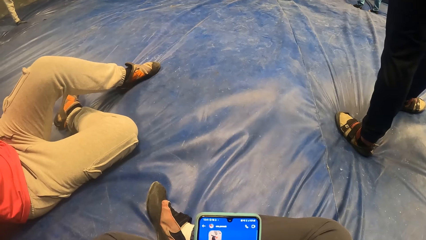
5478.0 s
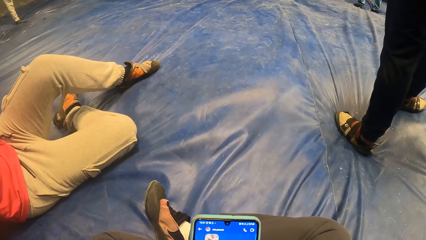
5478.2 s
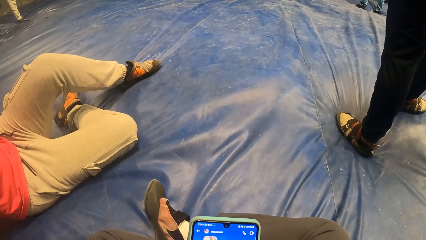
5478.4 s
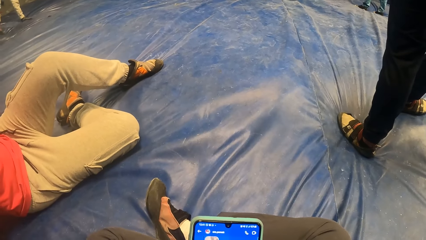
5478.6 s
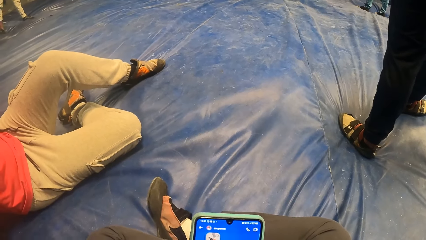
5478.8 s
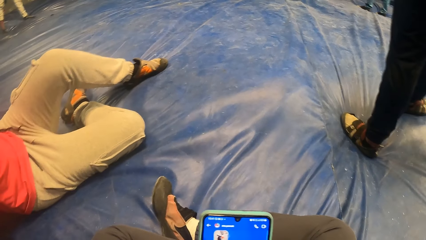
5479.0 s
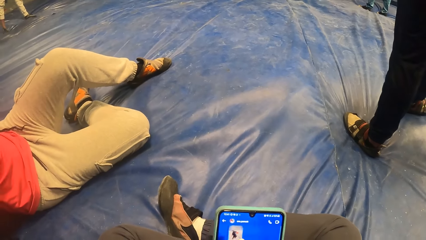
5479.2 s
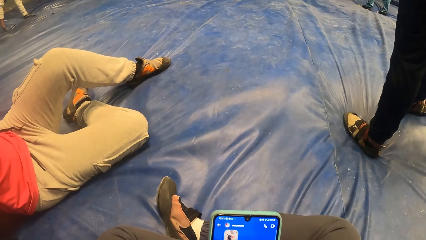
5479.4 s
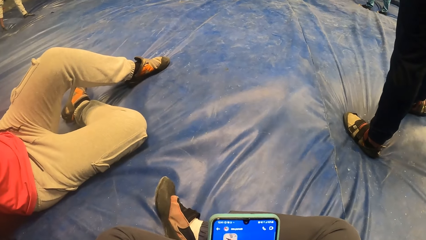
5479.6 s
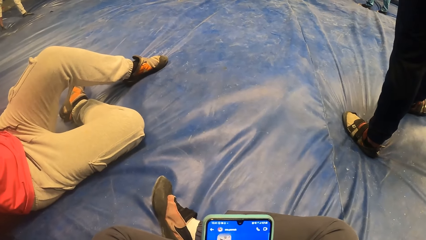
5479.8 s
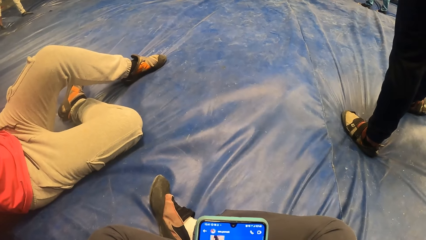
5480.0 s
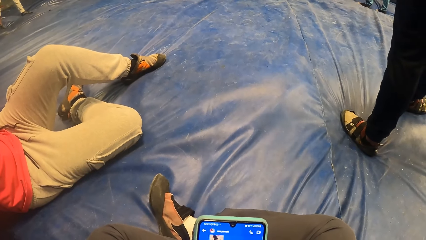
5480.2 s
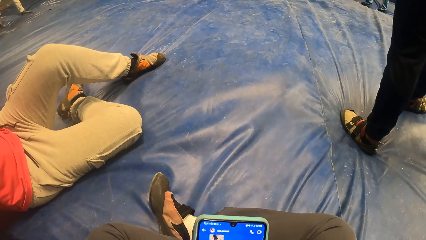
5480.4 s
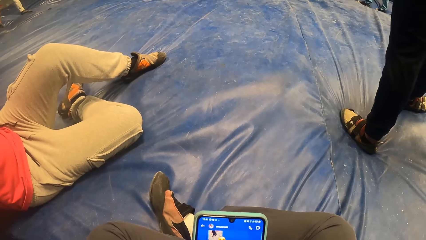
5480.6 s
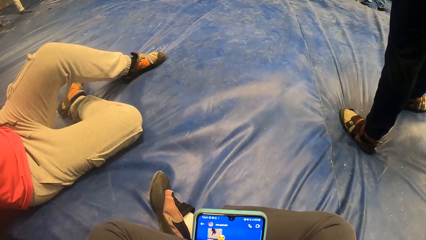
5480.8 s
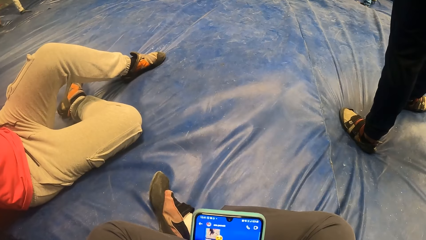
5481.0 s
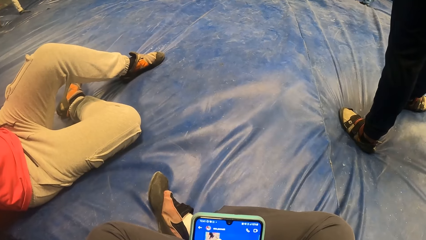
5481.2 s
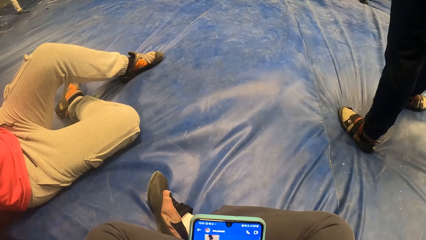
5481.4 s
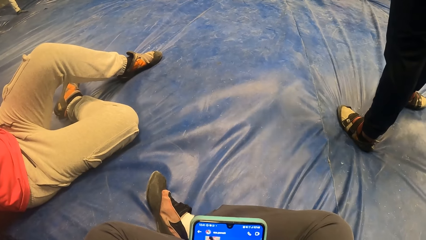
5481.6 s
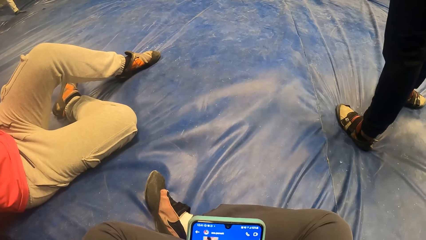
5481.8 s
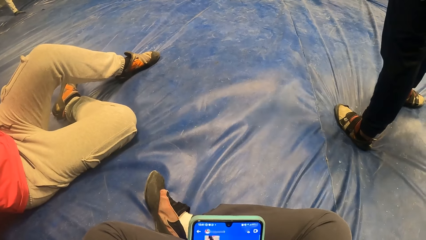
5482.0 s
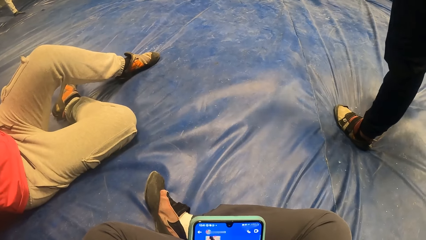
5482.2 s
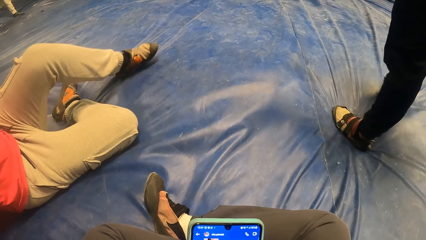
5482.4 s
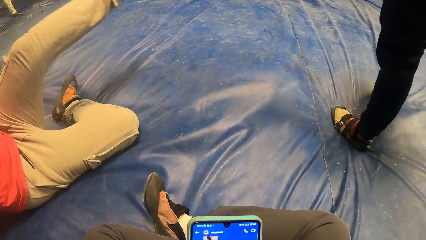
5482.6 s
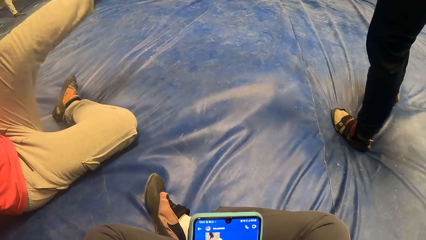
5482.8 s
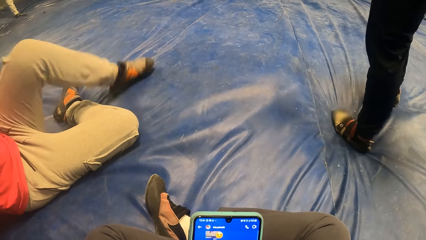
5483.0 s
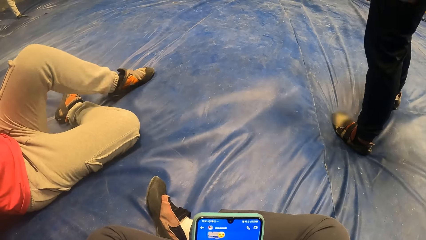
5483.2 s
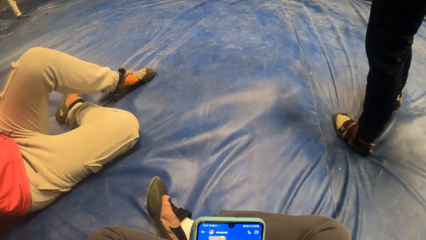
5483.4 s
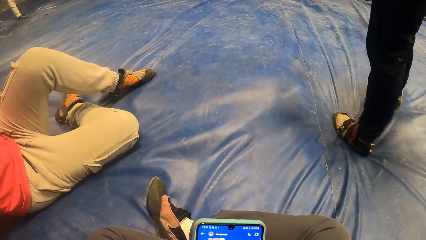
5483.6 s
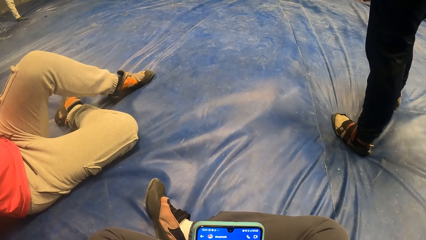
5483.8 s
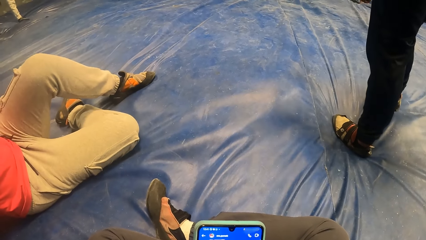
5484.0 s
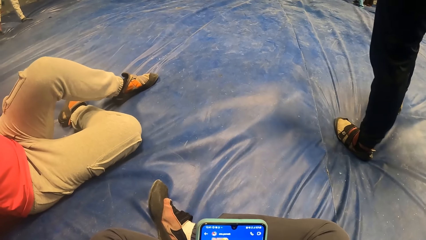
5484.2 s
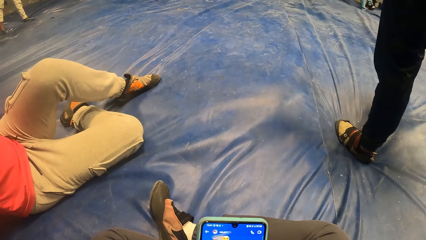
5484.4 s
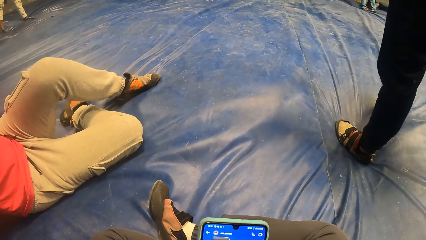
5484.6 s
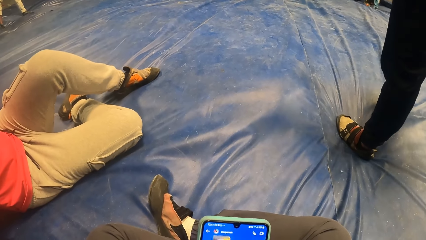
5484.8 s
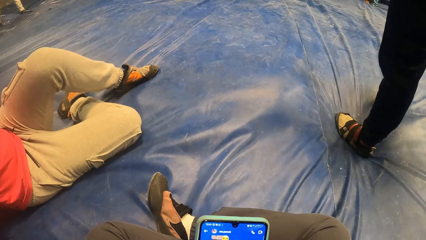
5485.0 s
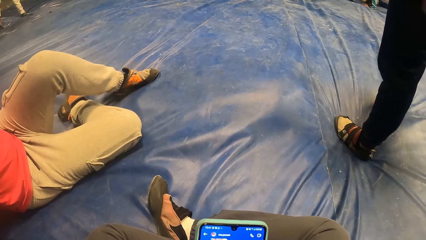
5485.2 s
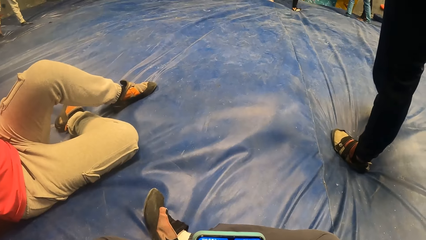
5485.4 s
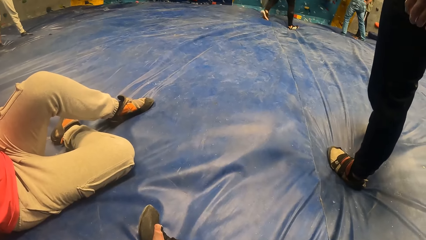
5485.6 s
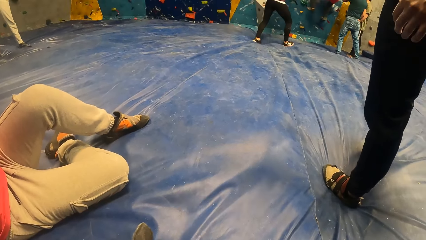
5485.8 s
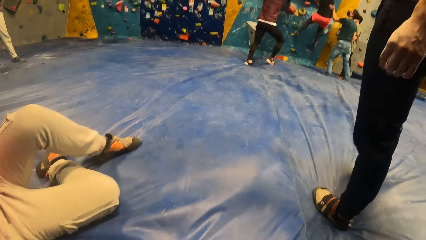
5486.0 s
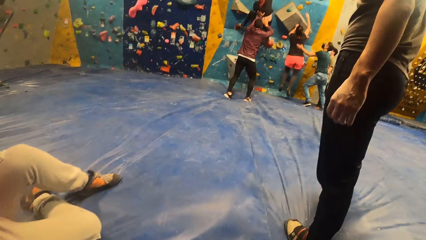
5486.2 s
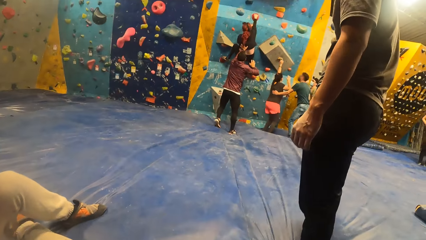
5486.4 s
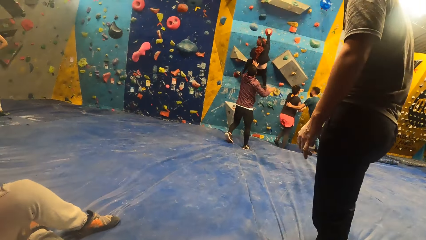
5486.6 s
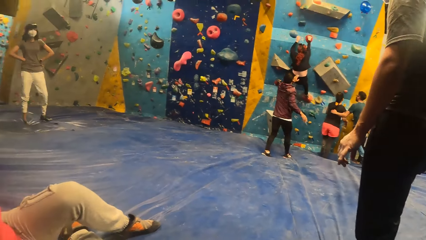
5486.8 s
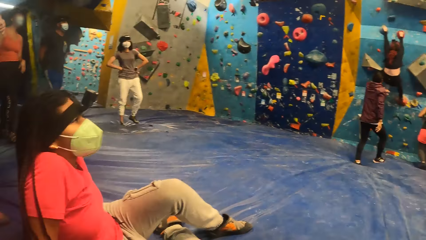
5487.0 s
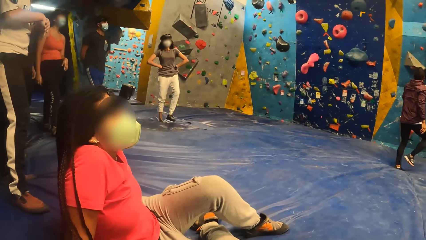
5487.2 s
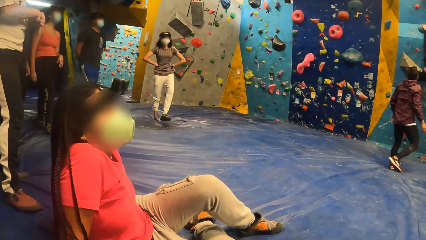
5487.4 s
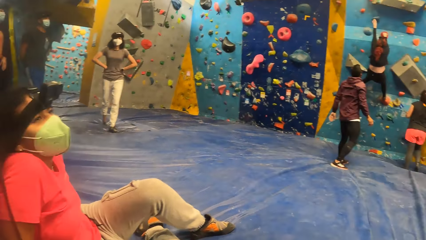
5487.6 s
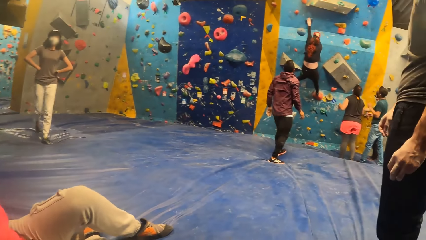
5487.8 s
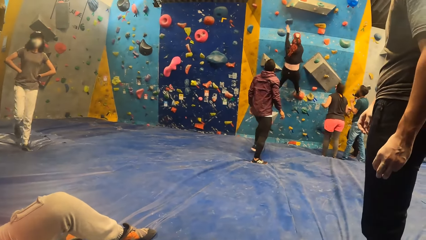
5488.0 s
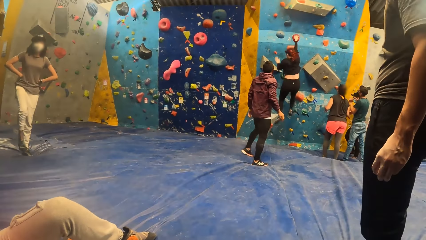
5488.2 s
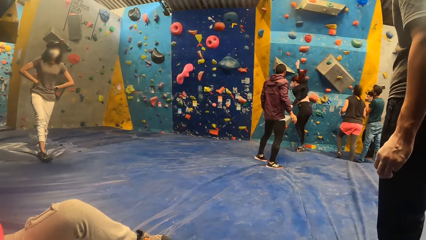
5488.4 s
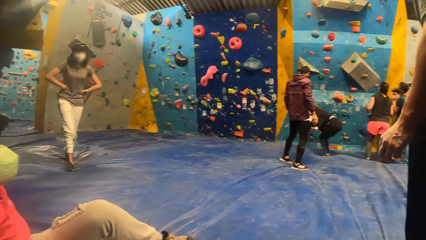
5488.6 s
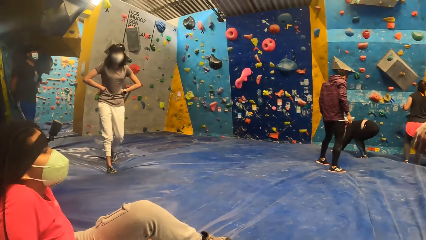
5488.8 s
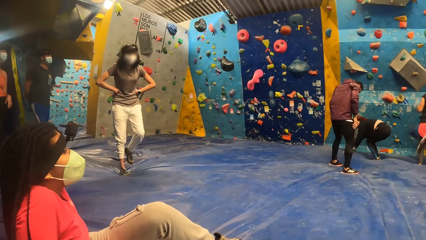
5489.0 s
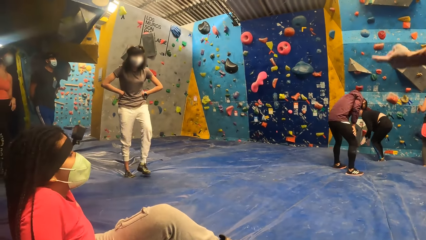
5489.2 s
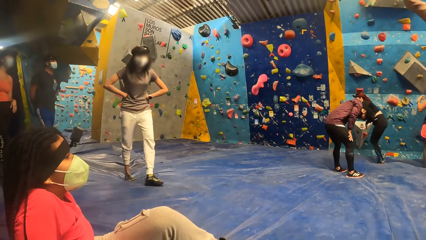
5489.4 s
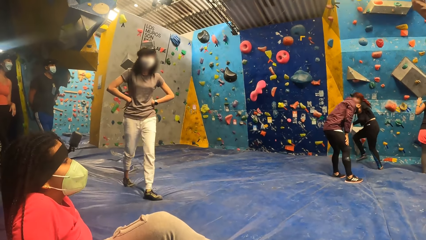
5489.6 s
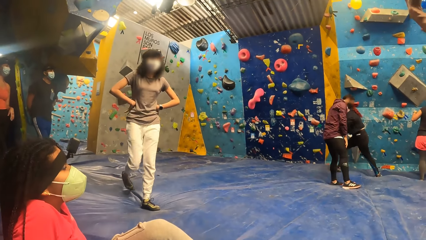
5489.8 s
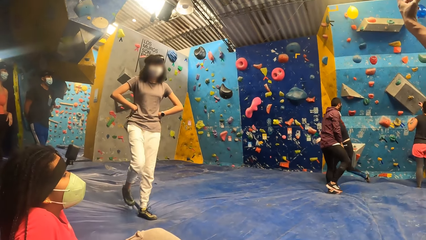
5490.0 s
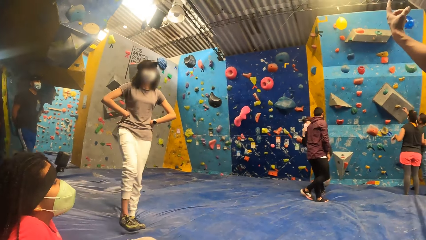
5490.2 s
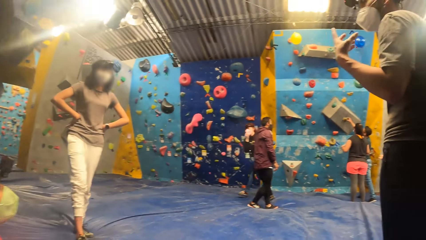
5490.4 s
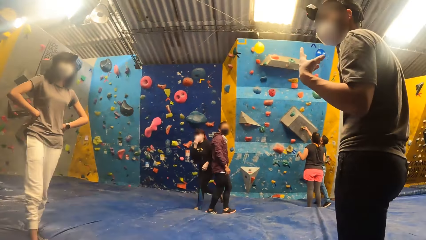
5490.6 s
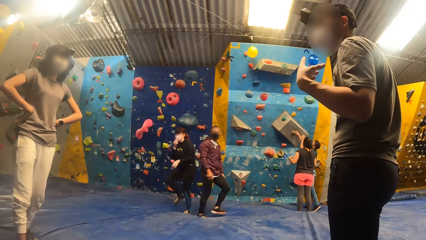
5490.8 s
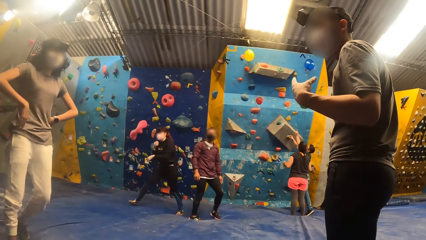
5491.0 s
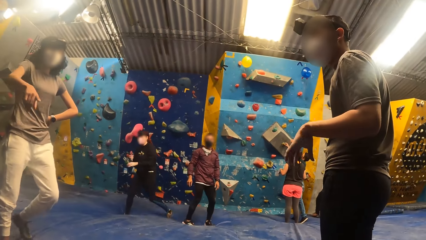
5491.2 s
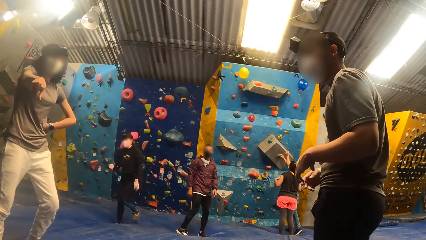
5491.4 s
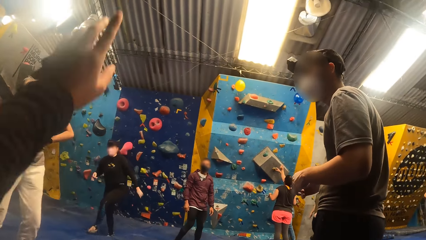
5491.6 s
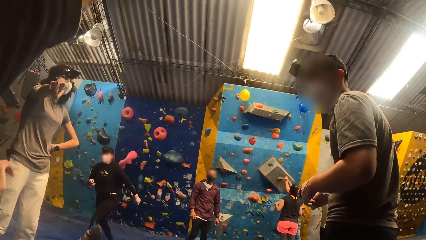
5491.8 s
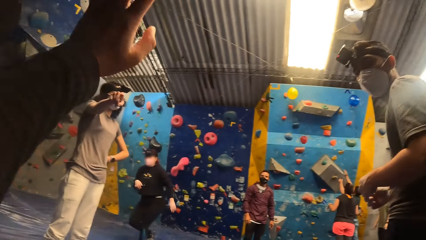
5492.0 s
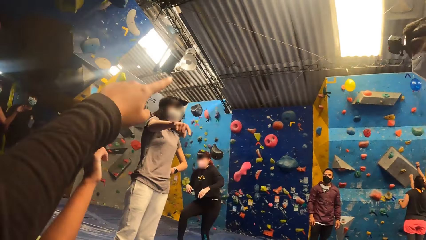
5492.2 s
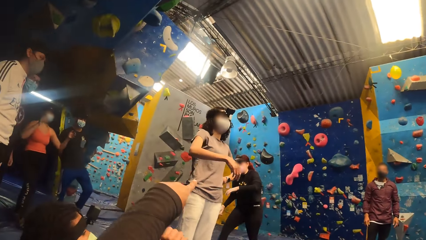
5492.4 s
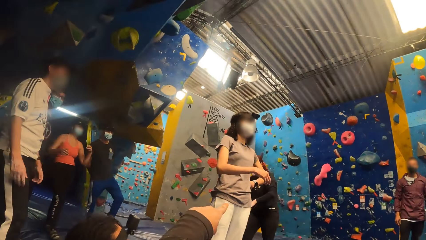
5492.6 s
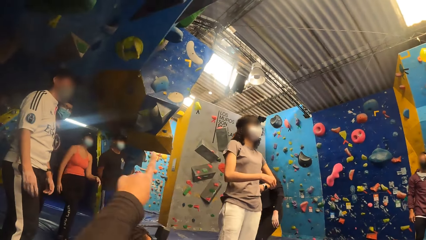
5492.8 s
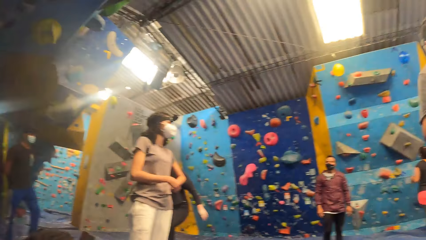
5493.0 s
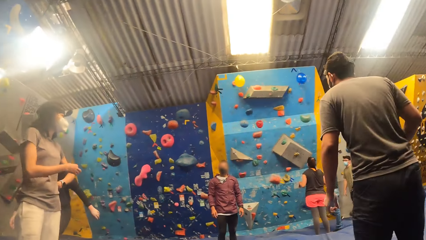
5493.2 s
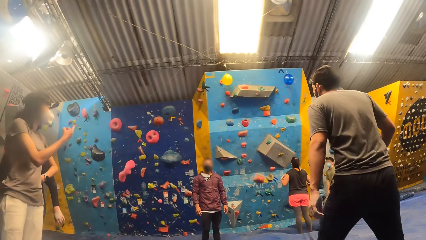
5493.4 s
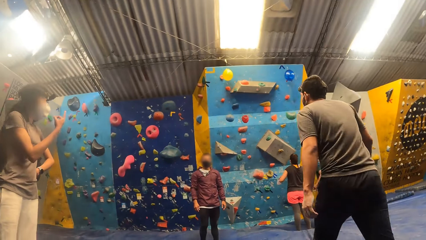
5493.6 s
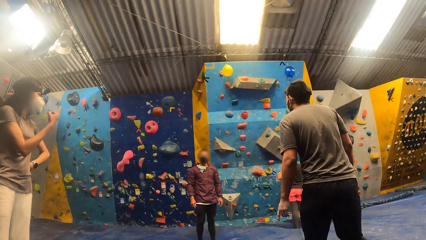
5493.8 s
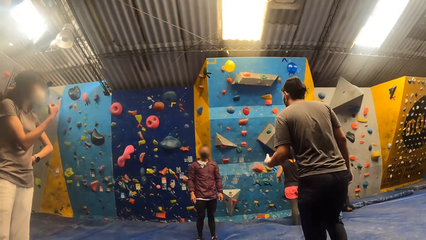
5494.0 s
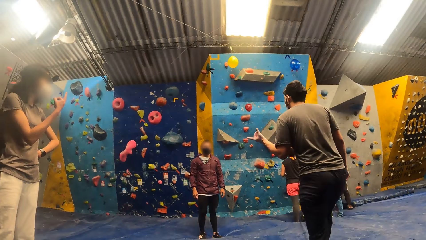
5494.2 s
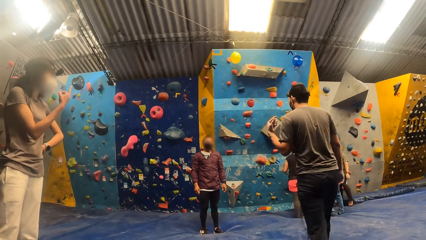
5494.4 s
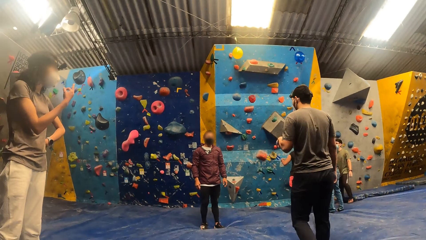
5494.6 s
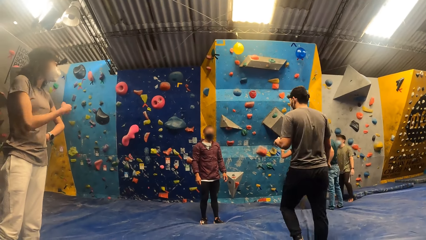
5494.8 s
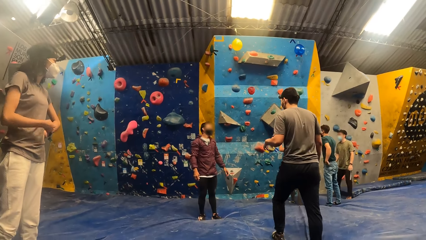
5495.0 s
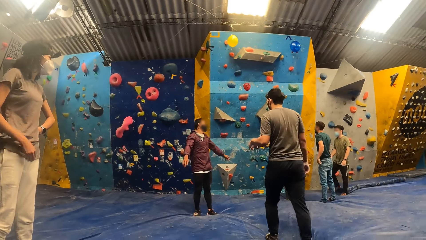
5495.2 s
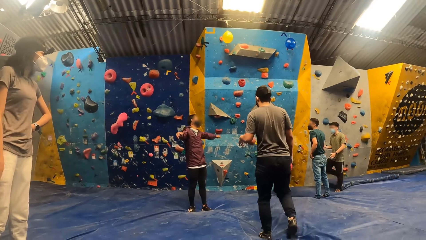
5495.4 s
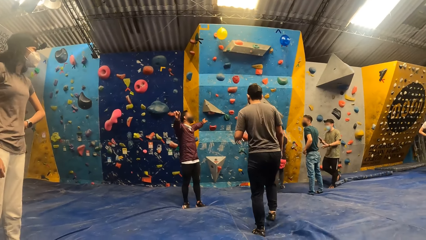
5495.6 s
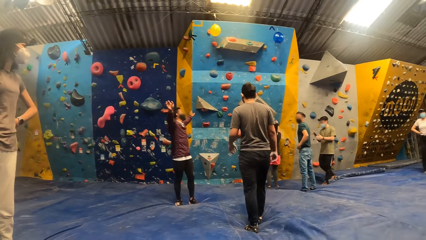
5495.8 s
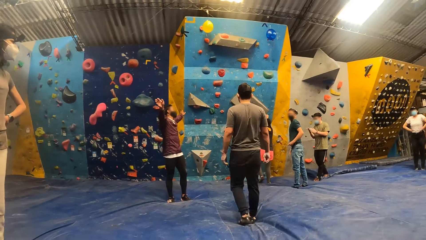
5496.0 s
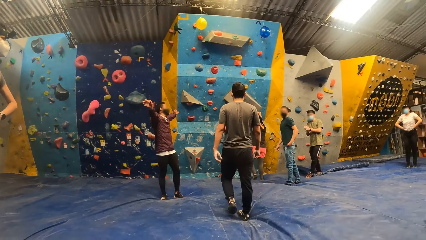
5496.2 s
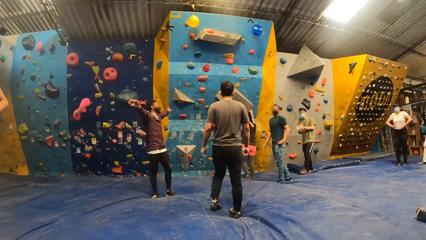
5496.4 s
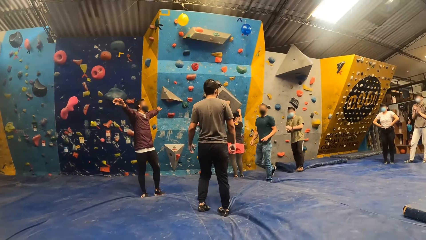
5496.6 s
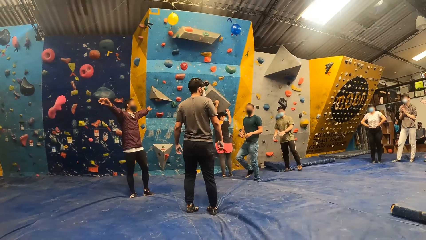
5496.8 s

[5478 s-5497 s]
A woman drops from the bouldering wall. Another woman points towards the camera wearer. The camera wearer raises a hand. They point towards the other woman.
